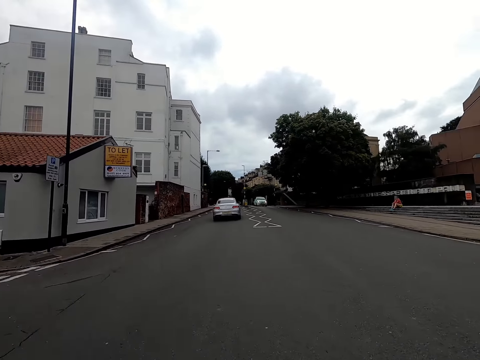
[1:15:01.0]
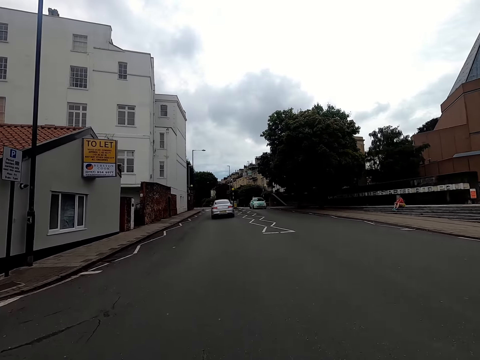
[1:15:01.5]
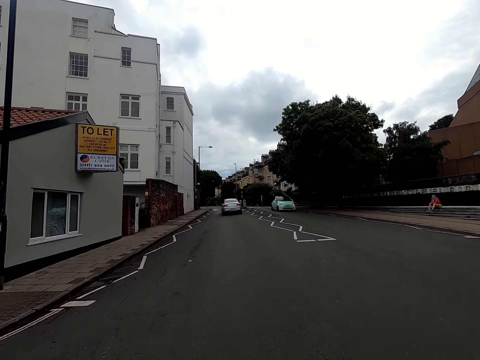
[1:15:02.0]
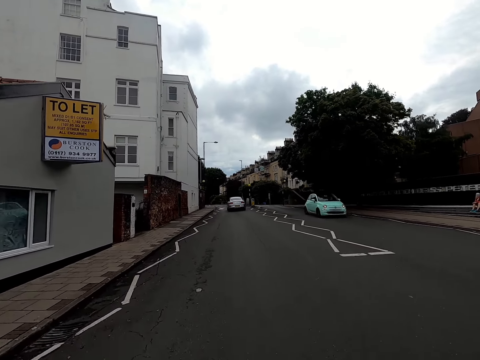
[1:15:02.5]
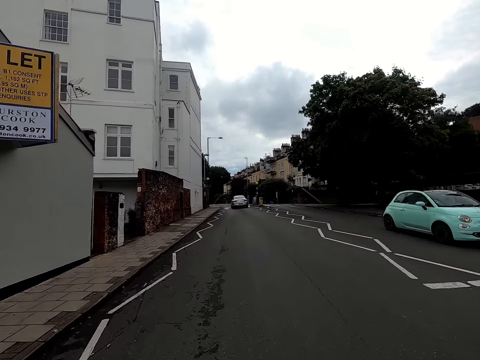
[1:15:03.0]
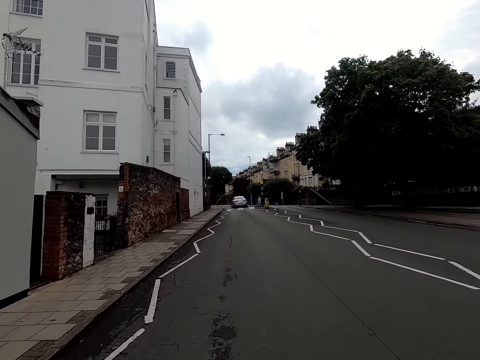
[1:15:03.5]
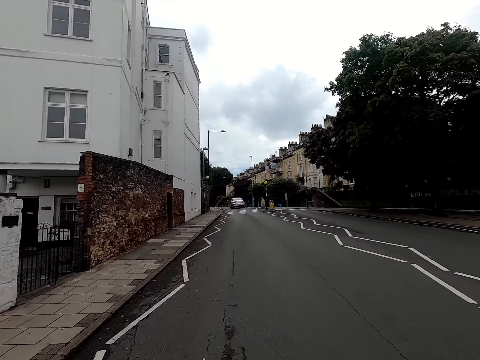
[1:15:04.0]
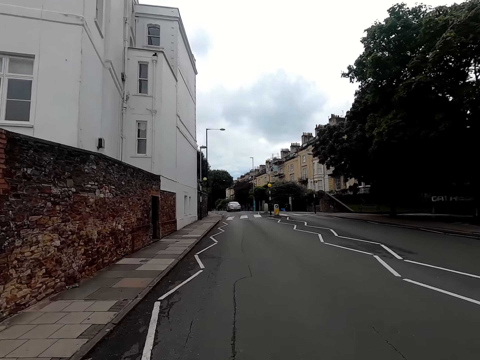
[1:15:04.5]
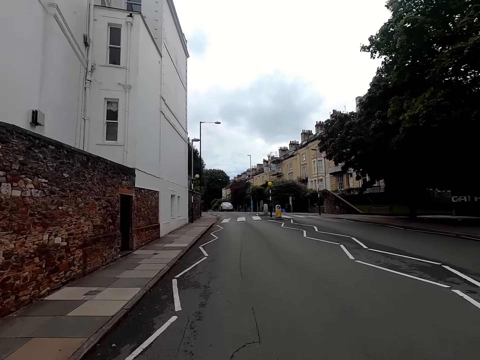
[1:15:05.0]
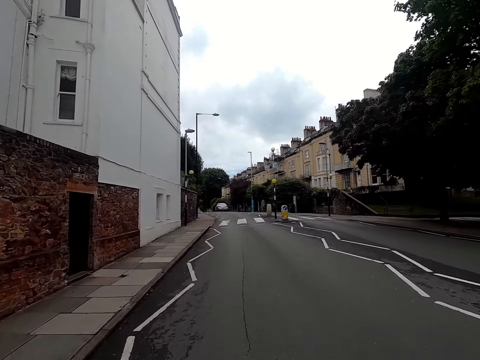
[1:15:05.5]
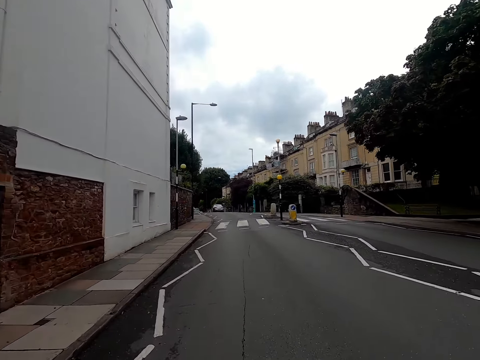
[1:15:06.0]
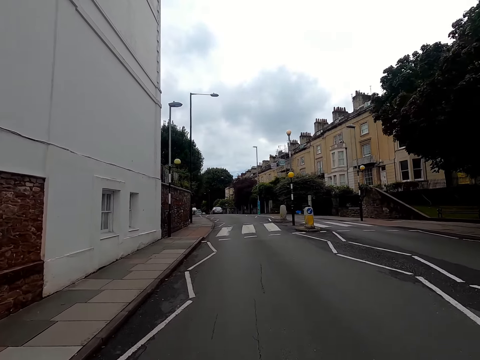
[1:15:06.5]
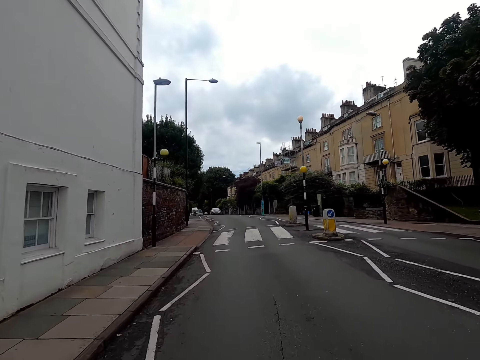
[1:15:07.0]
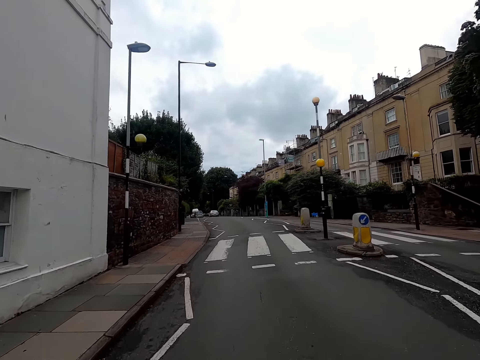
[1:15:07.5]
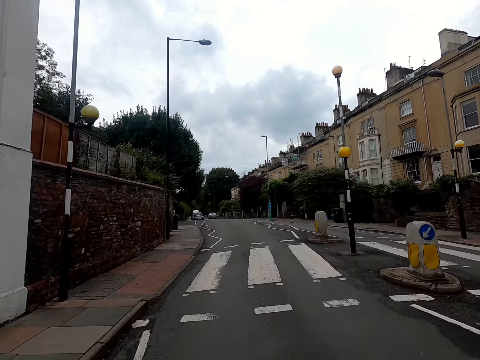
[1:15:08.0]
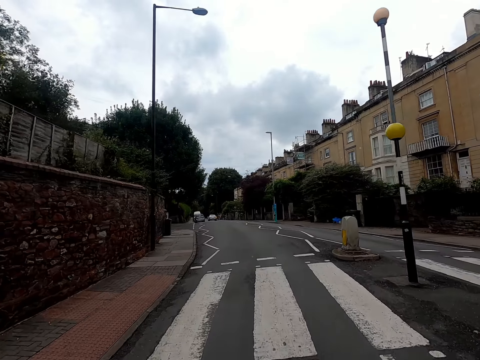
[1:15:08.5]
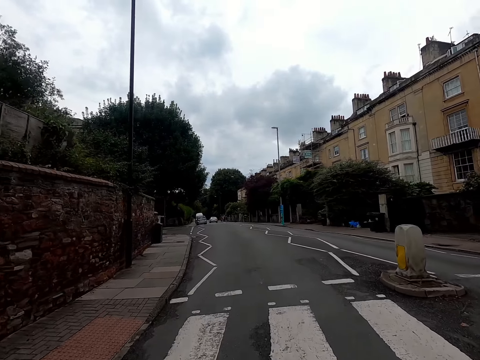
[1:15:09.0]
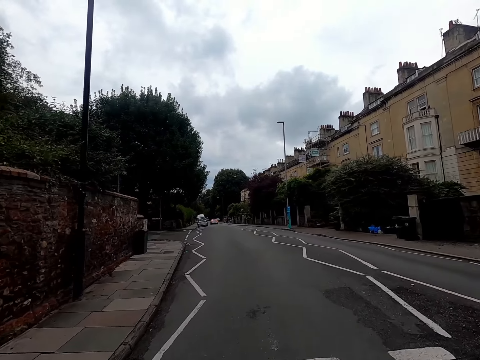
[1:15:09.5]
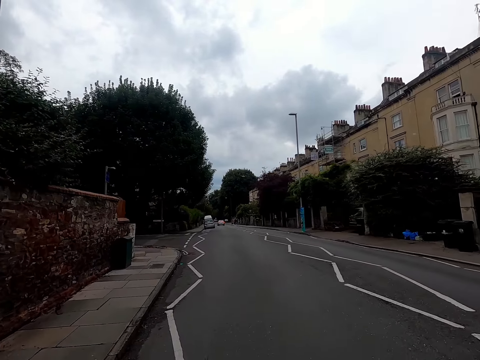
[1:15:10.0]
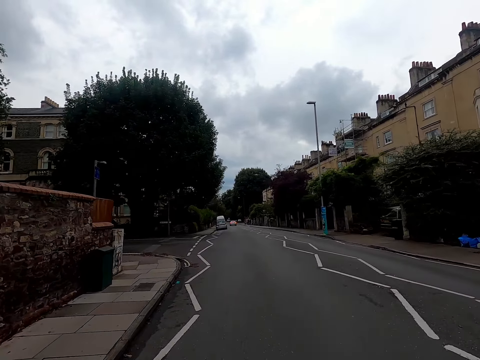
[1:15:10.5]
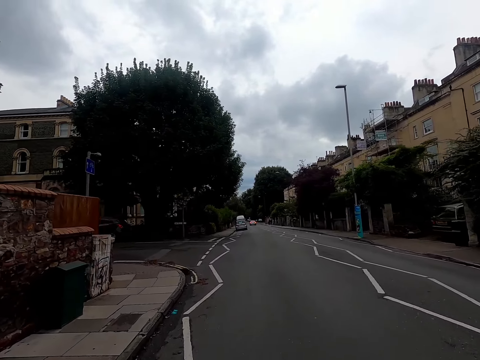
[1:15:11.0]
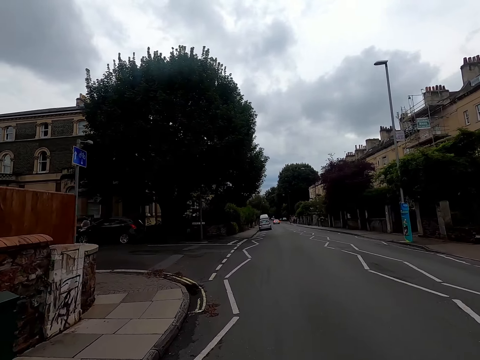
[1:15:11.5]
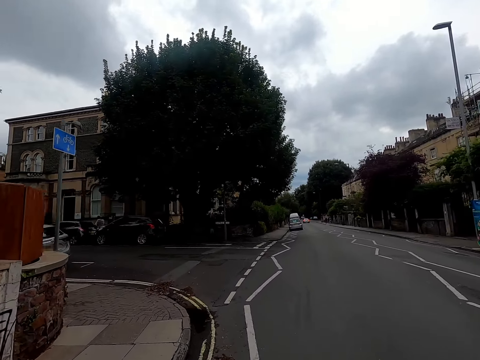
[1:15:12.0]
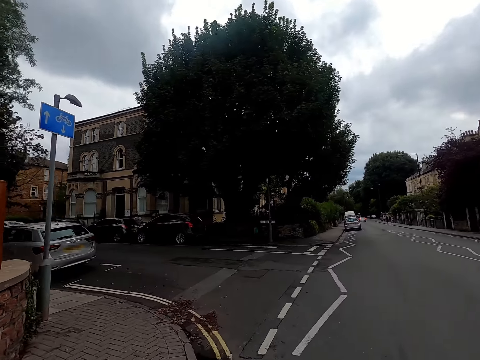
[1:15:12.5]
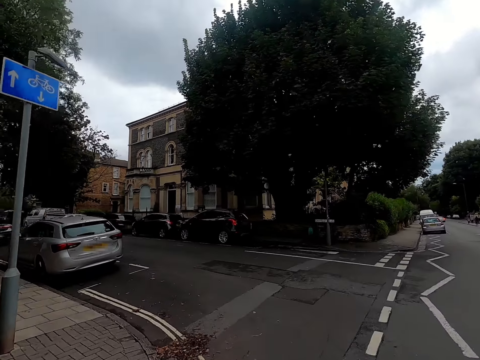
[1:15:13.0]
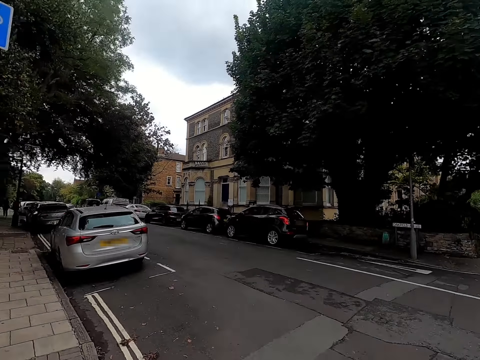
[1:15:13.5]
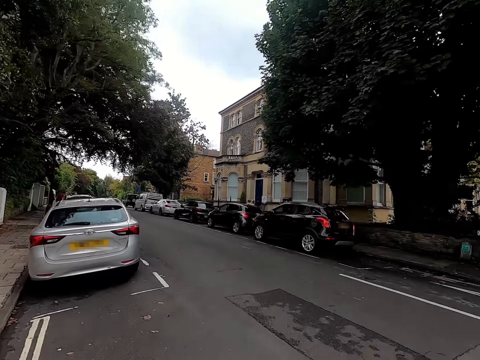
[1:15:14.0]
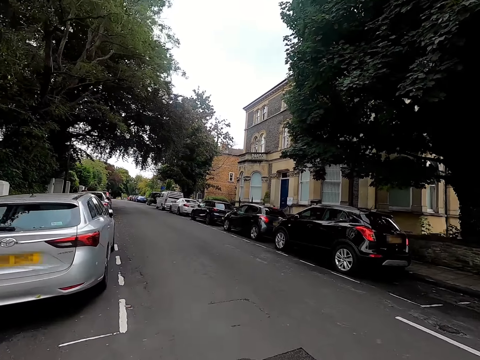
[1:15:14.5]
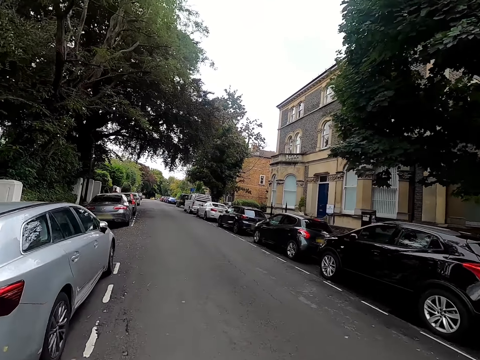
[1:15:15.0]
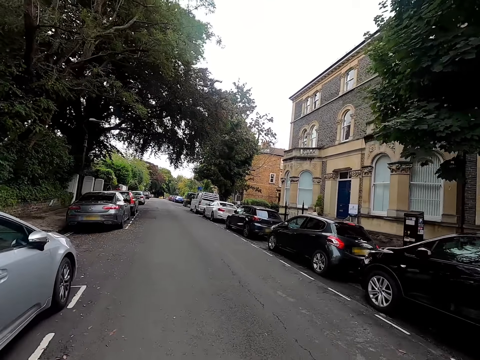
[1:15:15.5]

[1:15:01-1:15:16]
Something green drives past the camera wearer.

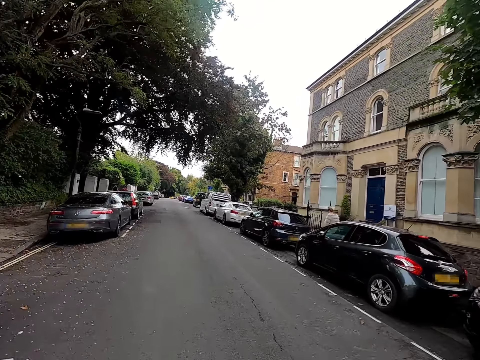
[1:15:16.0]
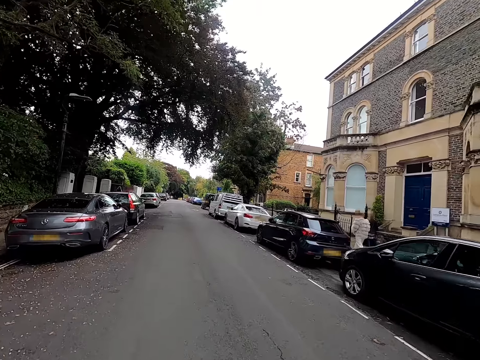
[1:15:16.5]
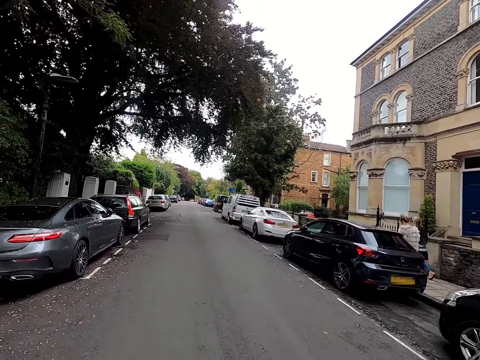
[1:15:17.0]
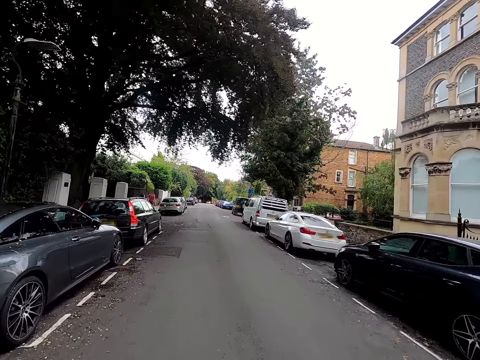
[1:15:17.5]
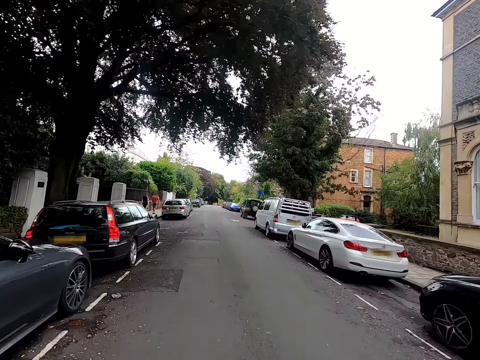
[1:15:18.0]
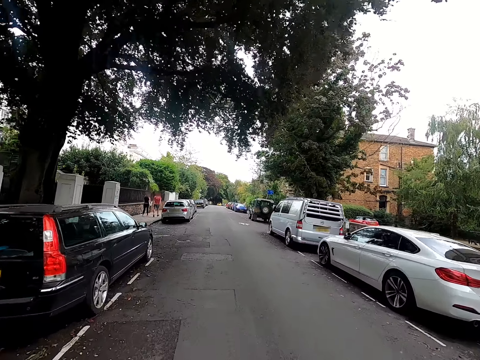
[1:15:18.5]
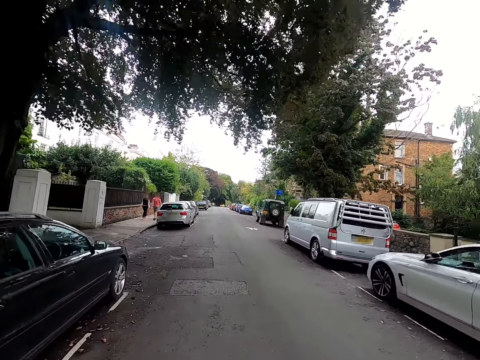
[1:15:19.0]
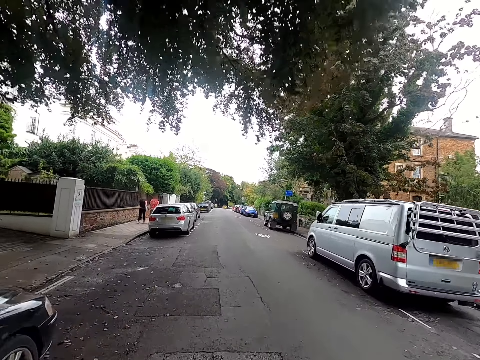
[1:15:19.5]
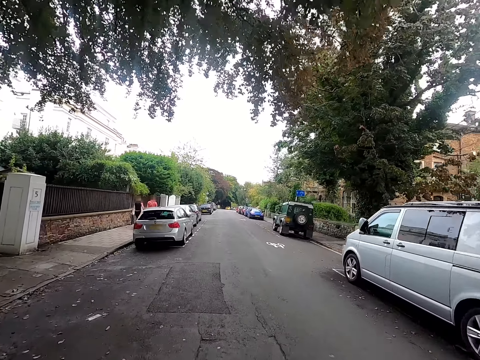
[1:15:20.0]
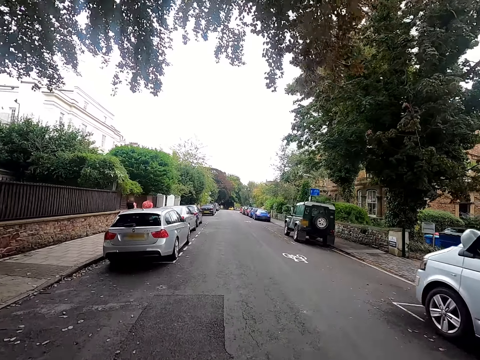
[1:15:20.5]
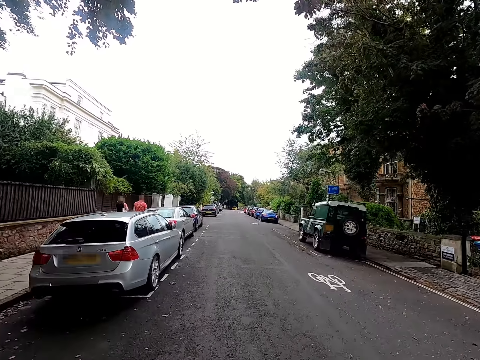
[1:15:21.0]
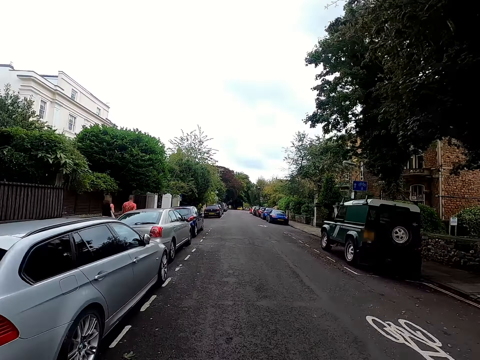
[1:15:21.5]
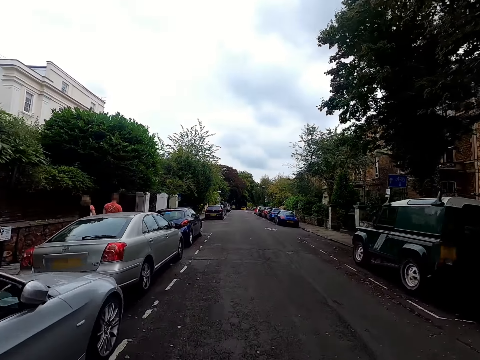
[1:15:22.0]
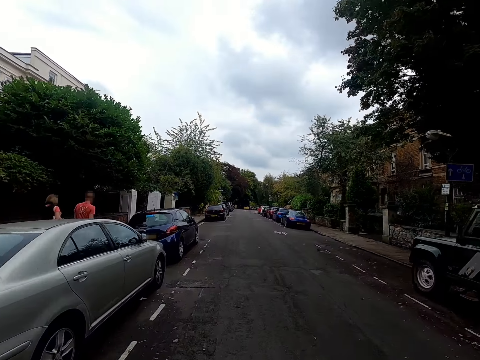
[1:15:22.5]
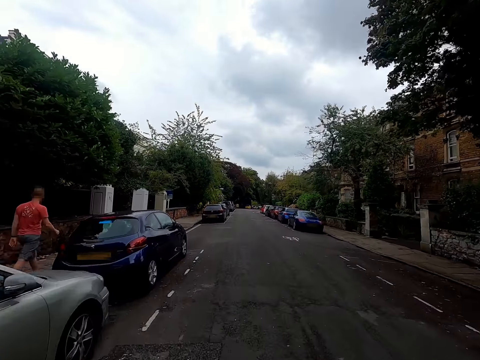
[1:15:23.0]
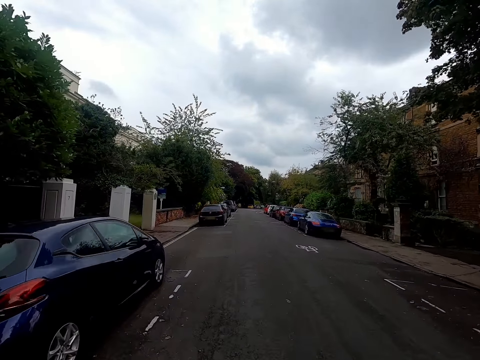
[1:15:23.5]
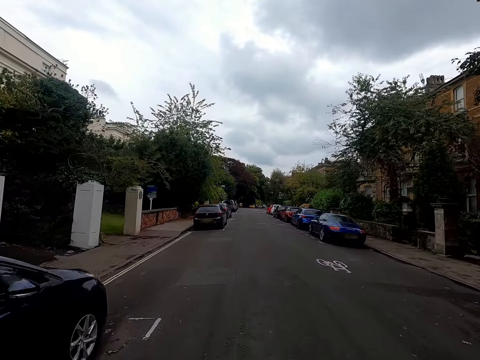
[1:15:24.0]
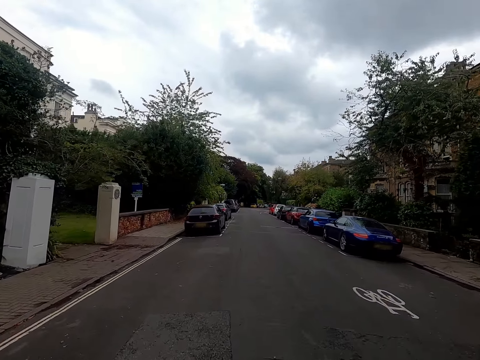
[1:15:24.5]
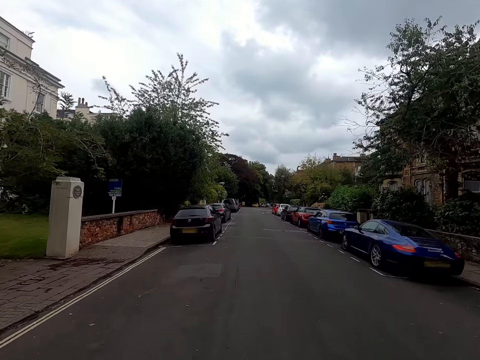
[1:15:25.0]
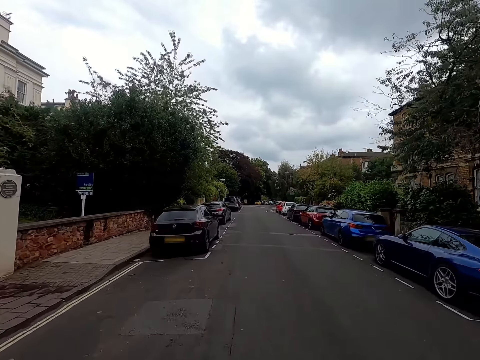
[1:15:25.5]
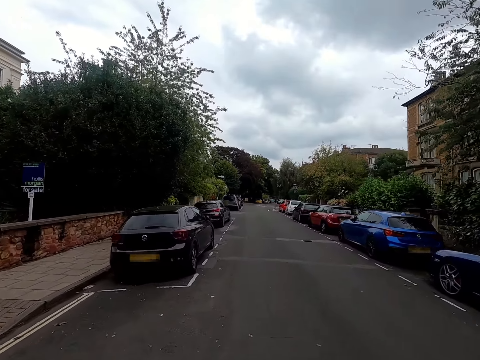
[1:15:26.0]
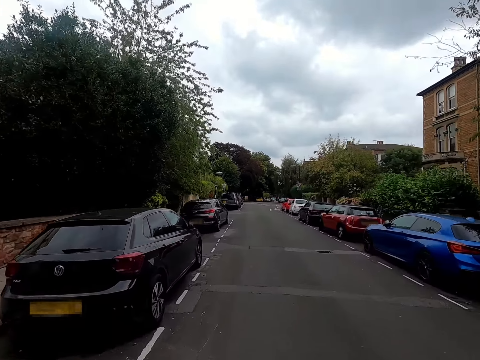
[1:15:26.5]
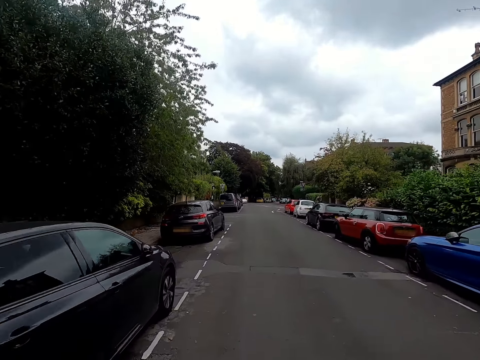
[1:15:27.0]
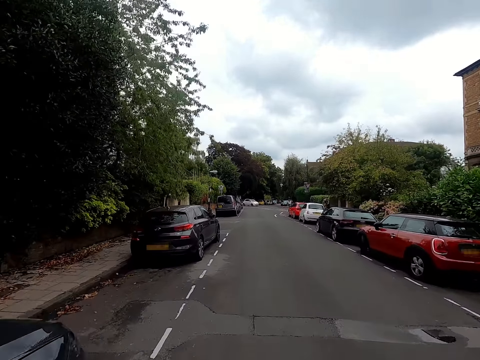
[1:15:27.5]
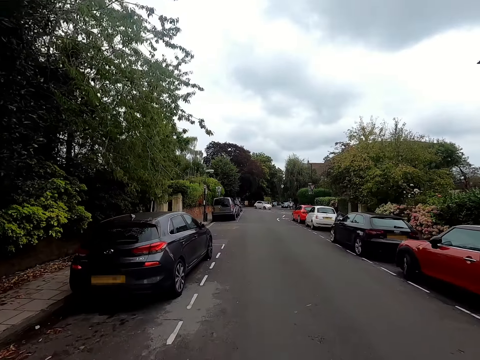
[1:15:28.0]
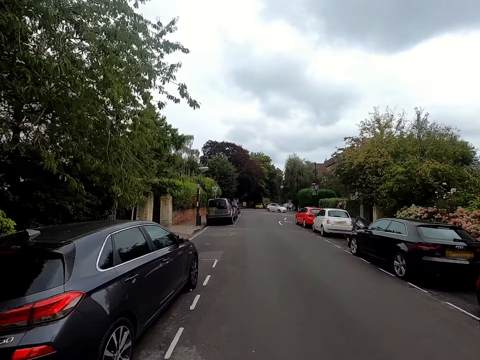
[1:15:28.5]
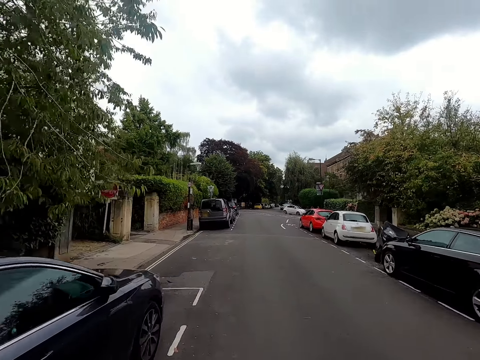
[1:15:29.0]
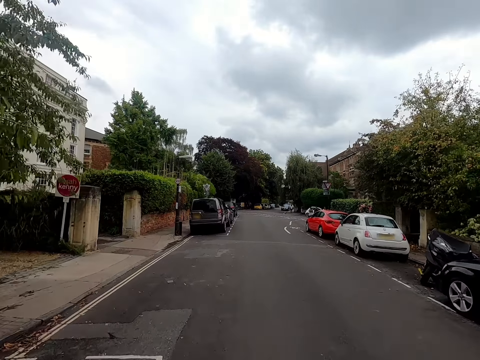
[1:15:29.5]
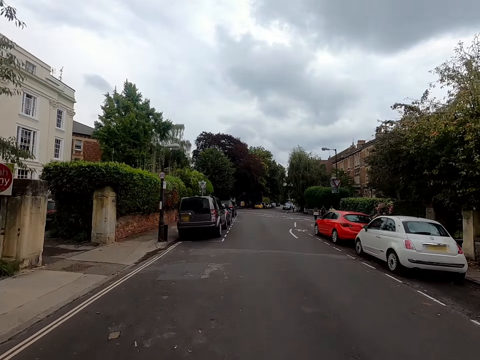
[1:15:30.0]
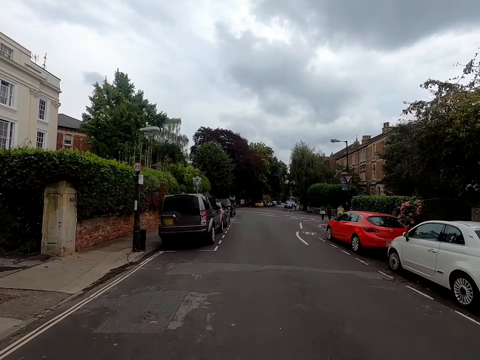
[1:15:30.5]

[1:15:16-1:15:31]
The camera wearer rides past a man and a woman.
